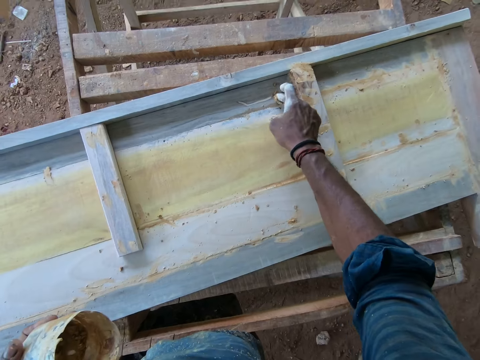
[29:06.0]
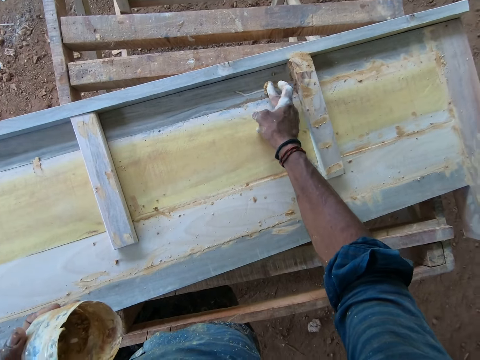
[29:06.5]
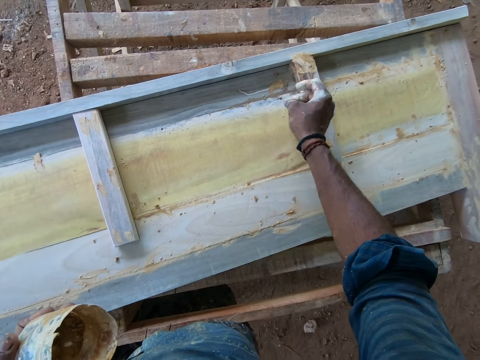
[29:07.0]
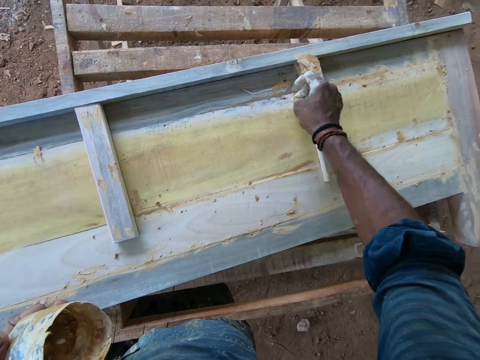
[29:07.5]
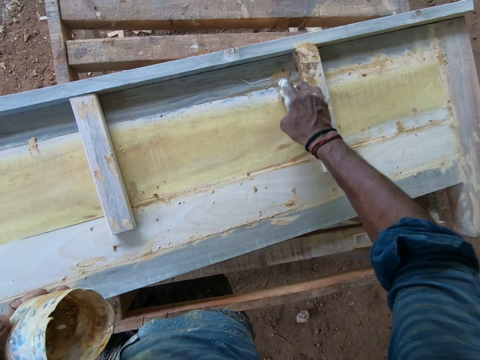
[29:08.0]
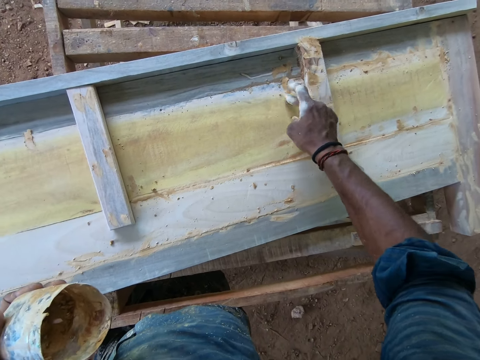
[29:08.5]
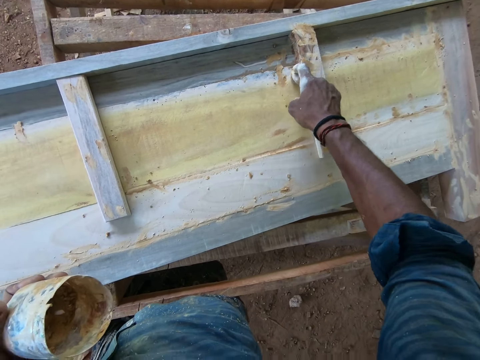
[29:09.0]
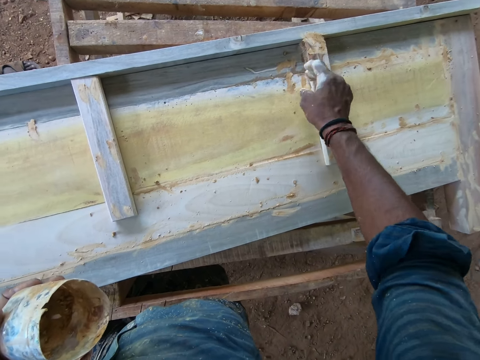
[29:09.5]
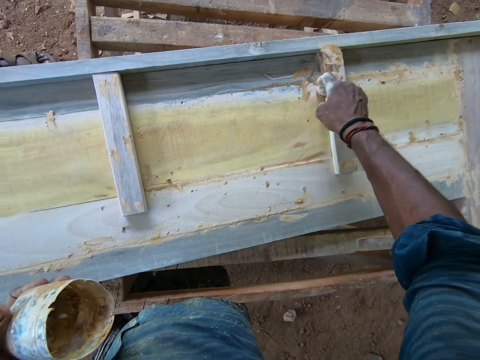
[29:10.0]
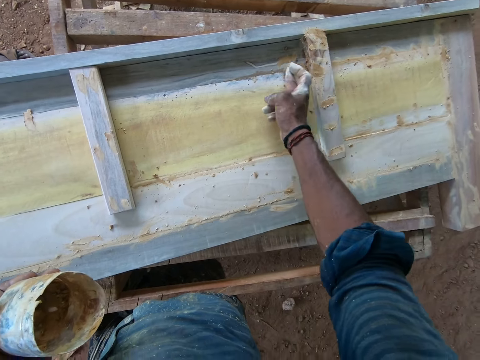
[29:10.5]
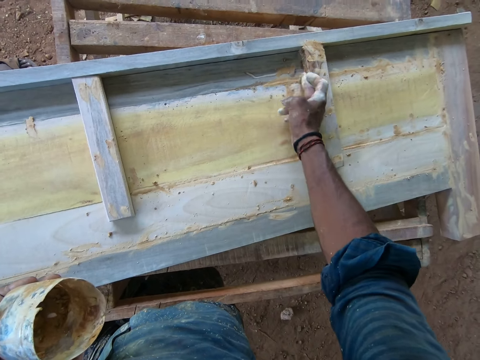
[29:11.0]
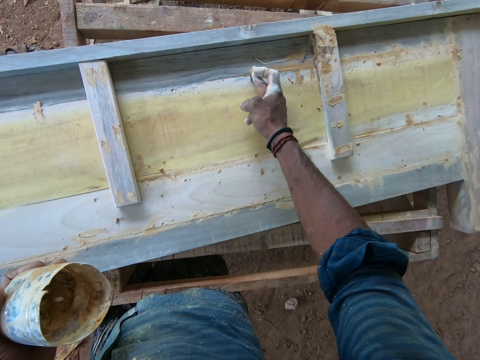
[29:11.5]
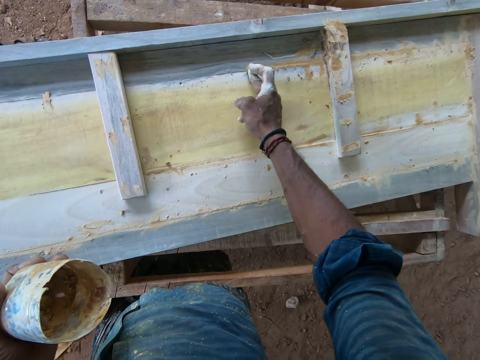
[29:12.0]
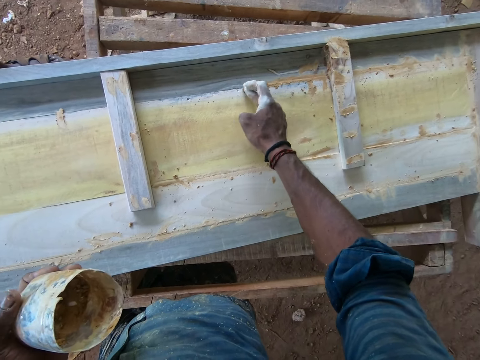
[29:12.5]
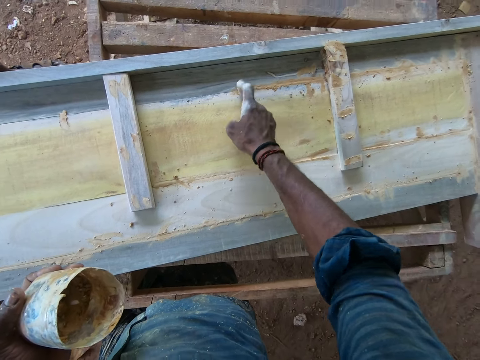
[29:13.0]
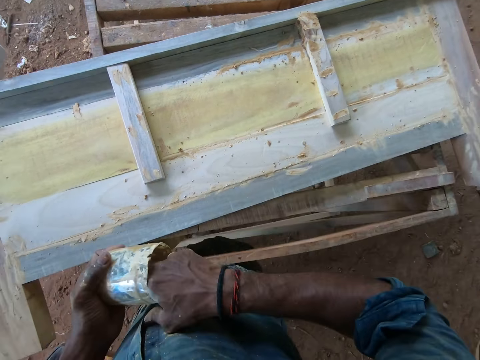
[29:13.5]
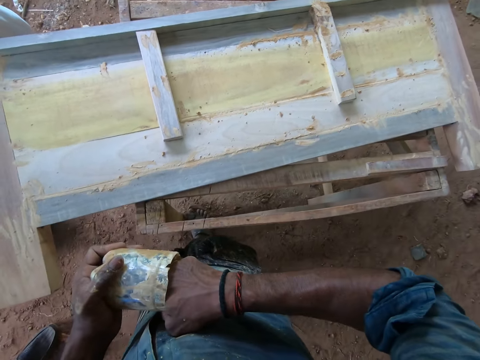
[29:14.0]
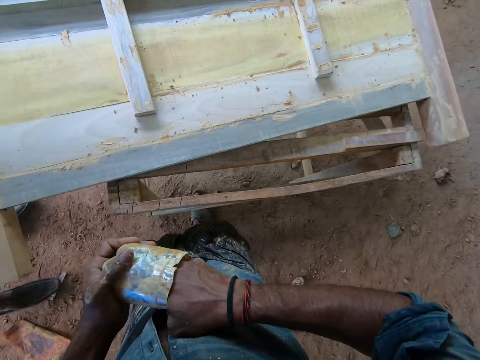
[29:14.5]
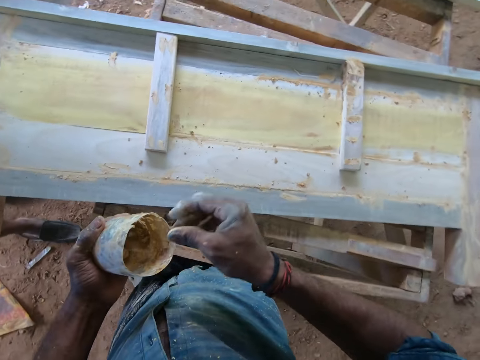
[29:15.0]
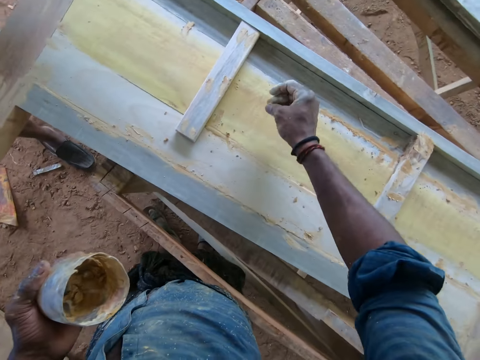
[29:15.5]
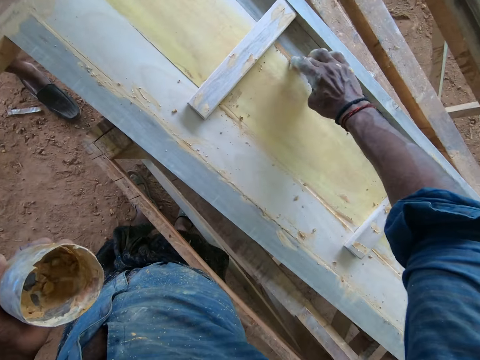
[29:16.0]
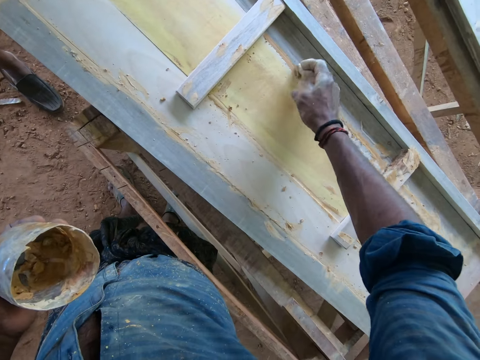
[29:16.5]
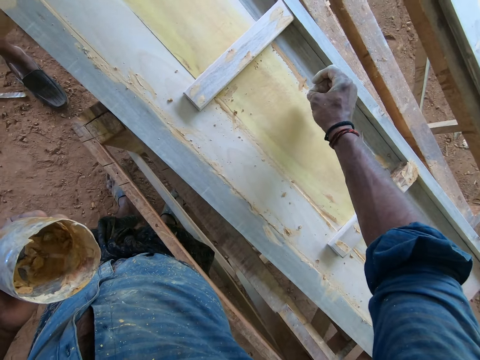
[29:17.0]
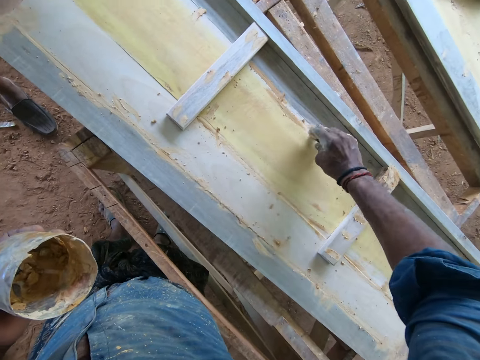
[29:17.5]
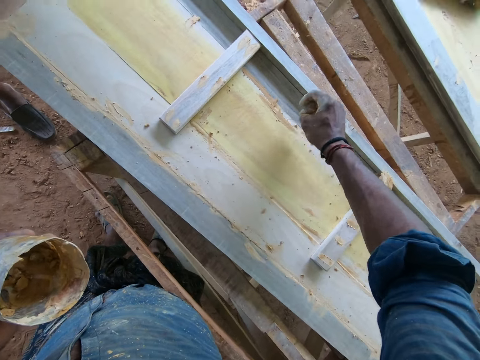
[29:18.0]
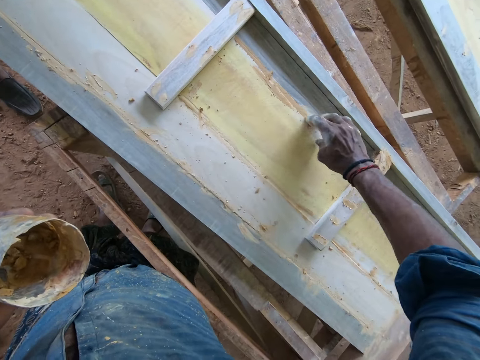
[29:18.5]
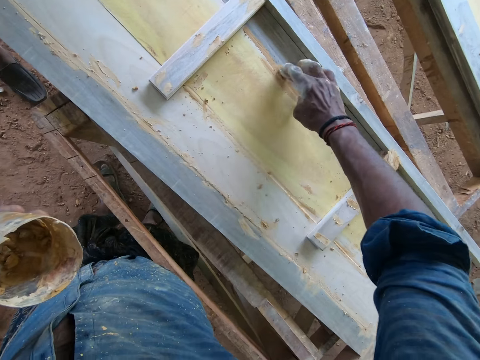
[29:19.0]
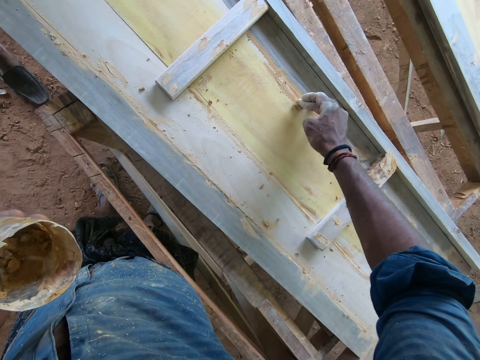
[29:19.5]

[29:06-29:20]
The camera wearer applies glue on wood using his hand. He talks. He dips his hand in a container with glue. He talks. He applies the glue on the wood using his hand.

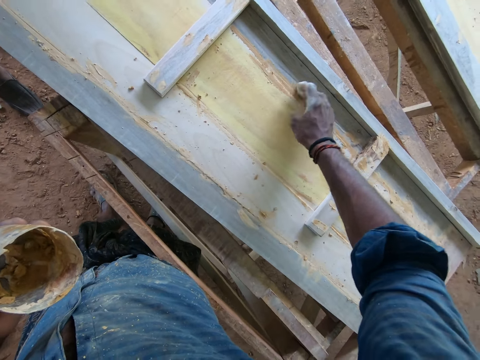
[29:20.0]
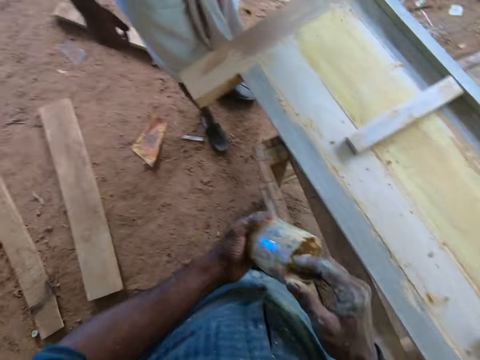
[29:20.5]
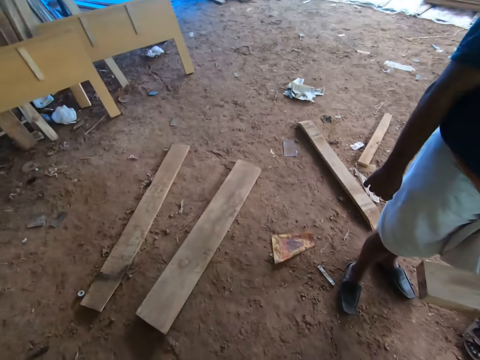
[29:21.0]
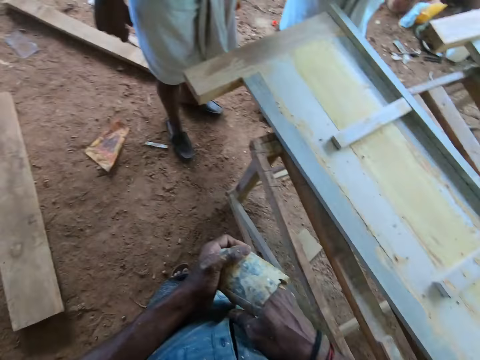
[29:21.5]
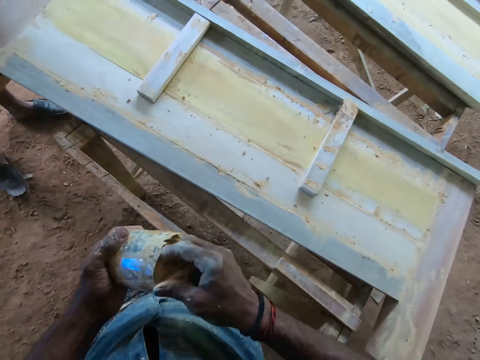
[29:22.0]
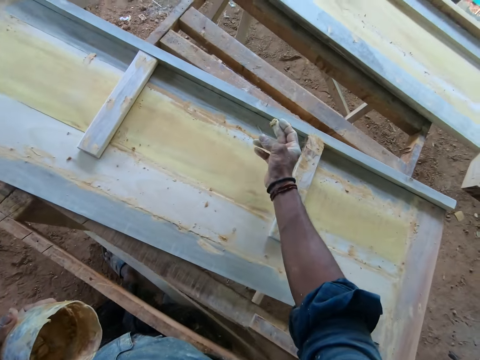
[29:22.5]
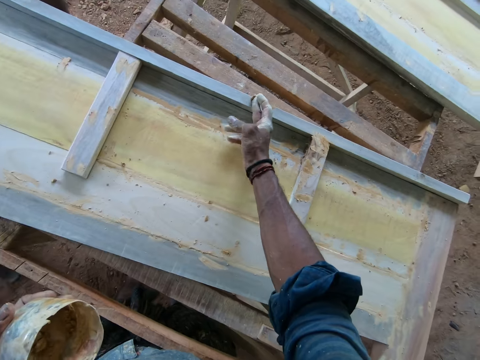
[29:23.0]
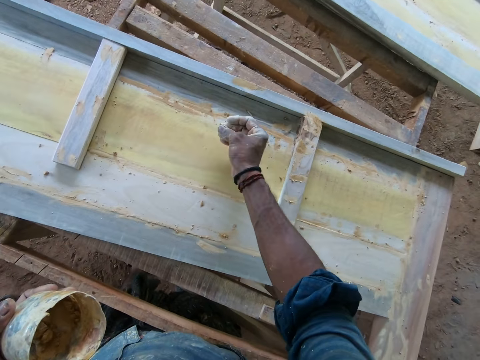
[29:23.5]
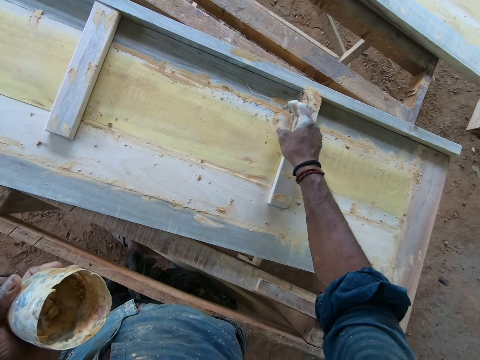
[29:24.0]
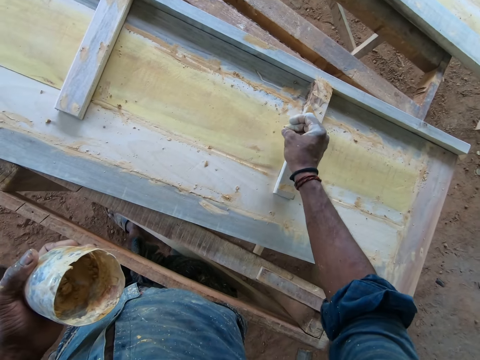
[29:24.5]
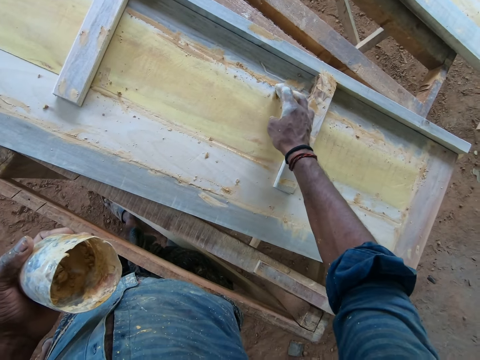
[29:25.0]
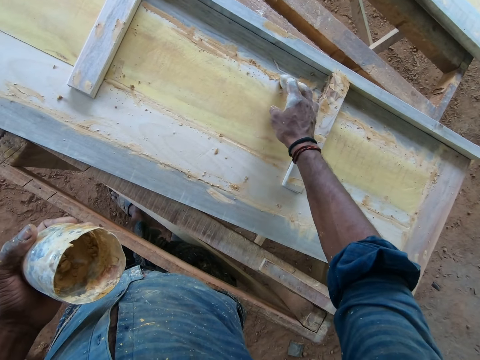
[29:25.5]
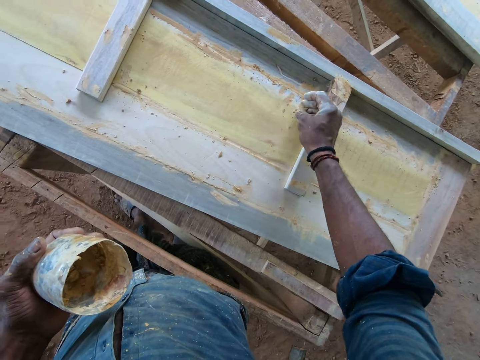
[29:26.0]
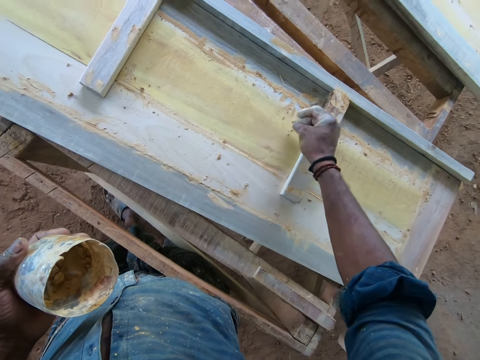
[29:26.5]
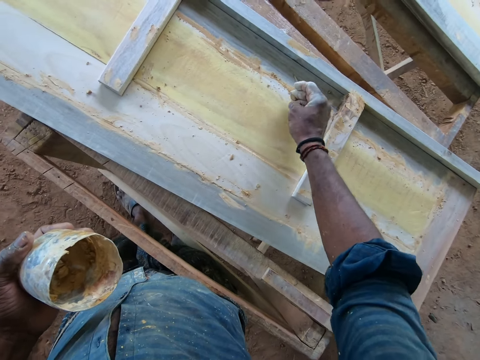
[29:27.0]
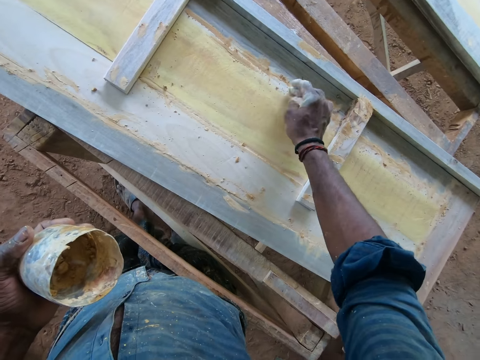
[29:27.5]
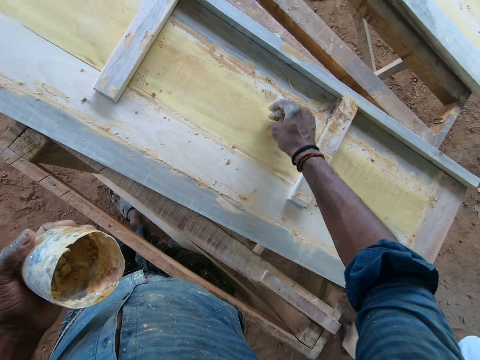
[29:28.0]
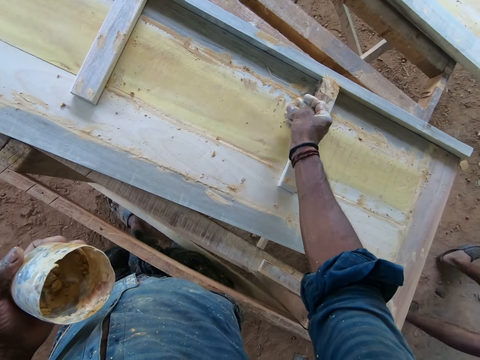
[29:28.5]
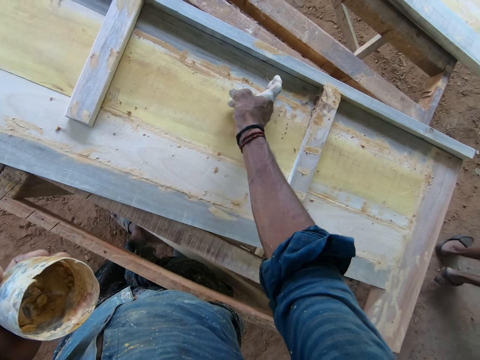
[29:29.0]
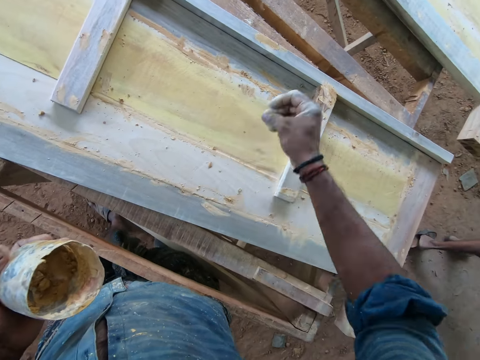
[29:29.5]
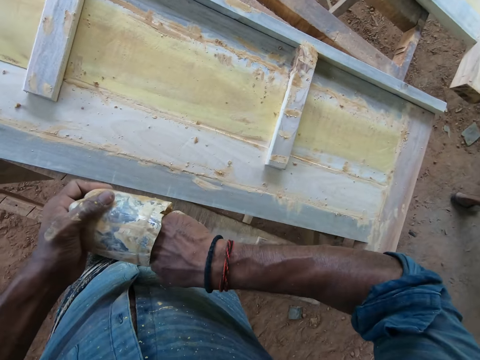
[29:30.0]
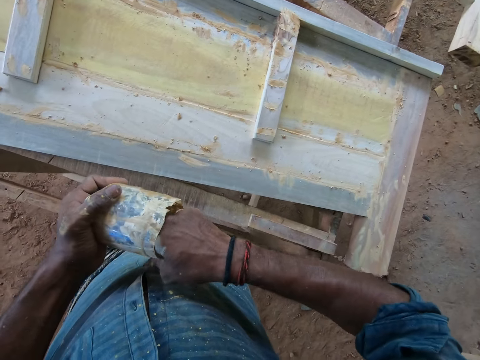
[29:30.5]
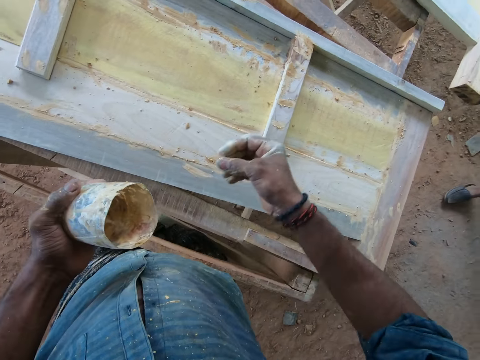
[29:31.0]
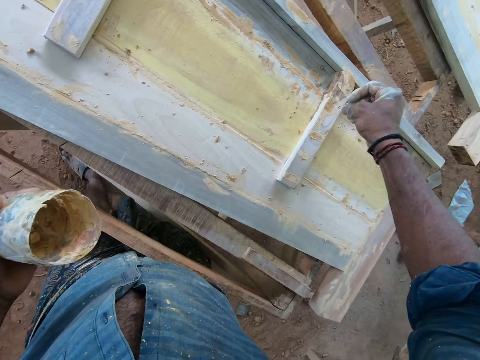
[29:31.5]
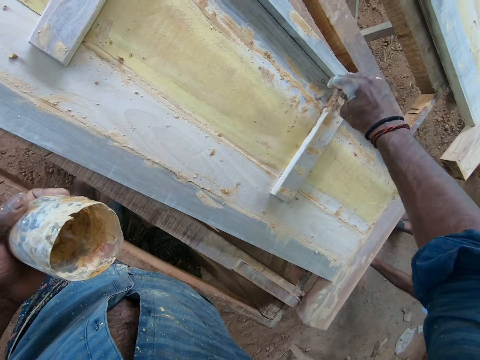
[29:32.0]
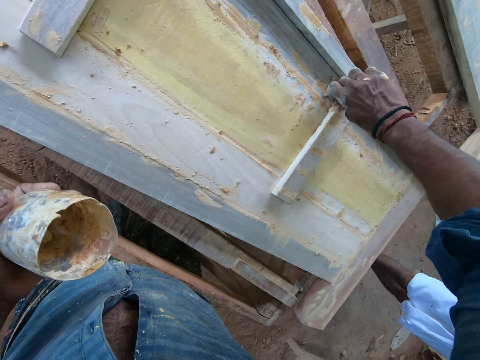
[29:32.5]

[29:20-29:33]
The camera wearer dips his hand in a container with glue. He talks. A man converses with the camera wearer. The camera wearer applies the glue on wood using his hand. He dips his hand in the container with glue. He applies the glue on the wood using his hand.
